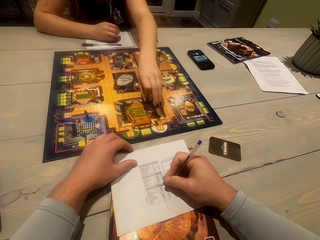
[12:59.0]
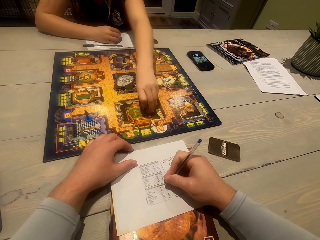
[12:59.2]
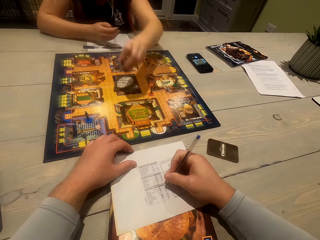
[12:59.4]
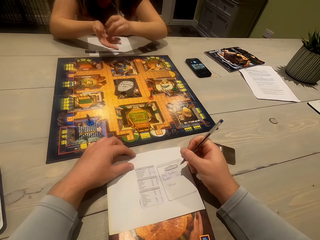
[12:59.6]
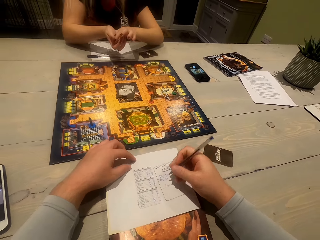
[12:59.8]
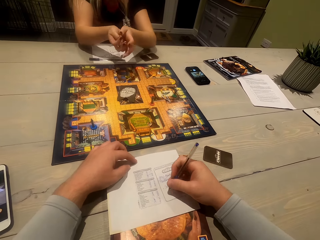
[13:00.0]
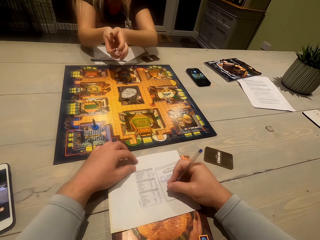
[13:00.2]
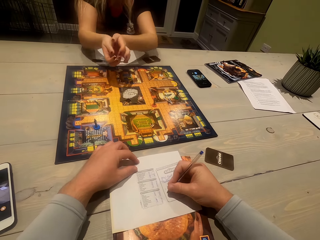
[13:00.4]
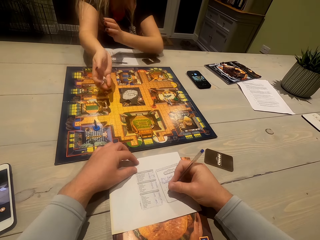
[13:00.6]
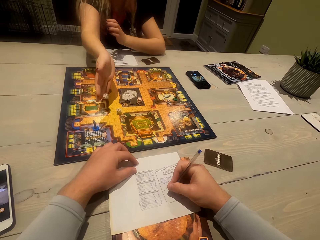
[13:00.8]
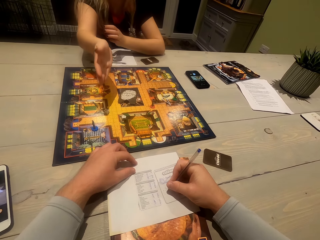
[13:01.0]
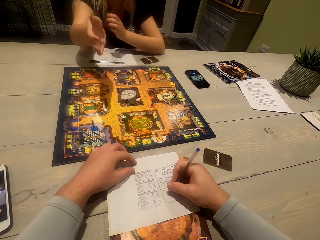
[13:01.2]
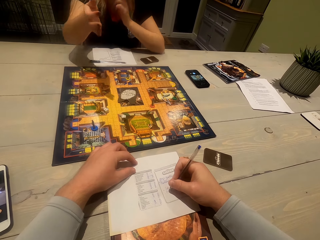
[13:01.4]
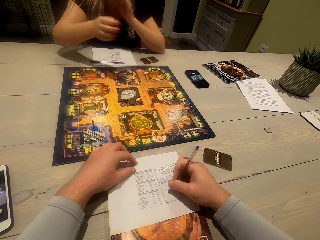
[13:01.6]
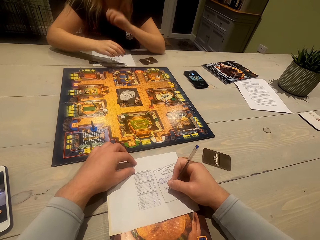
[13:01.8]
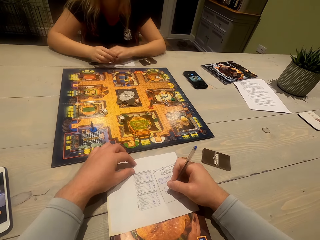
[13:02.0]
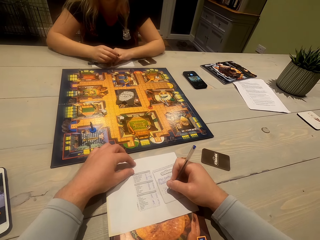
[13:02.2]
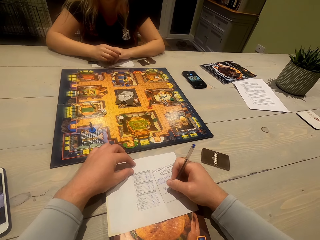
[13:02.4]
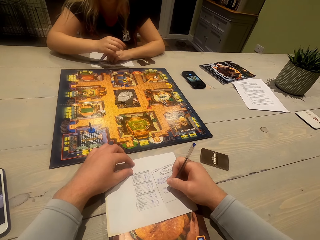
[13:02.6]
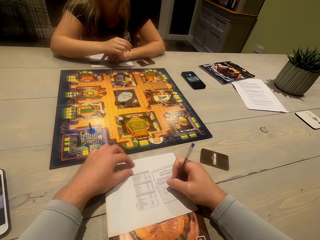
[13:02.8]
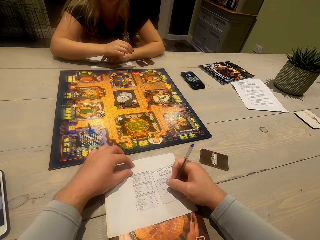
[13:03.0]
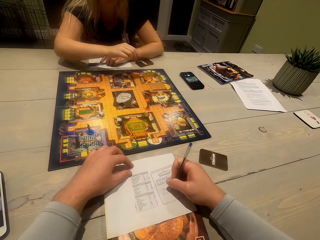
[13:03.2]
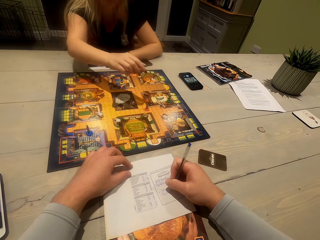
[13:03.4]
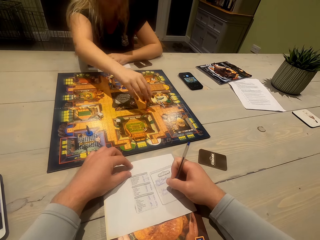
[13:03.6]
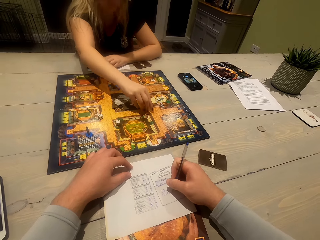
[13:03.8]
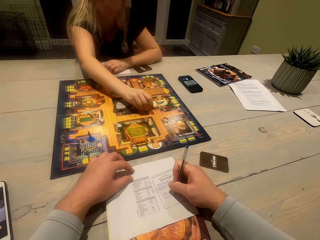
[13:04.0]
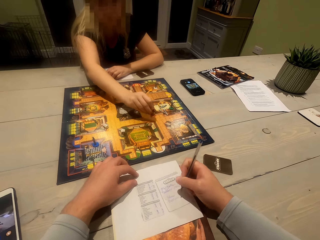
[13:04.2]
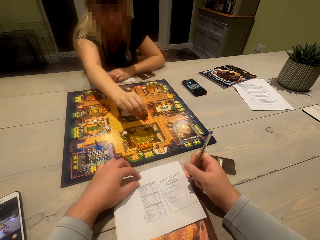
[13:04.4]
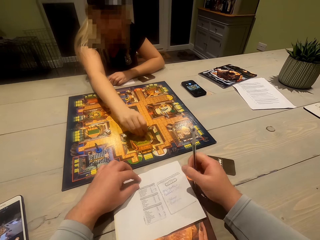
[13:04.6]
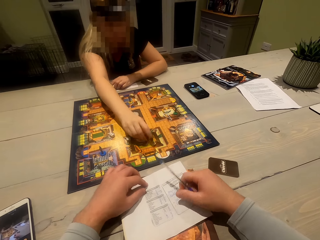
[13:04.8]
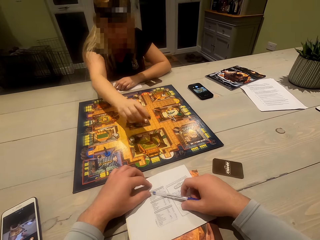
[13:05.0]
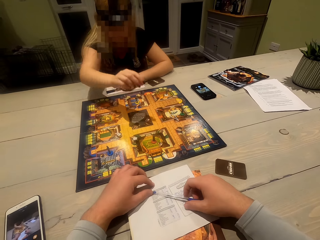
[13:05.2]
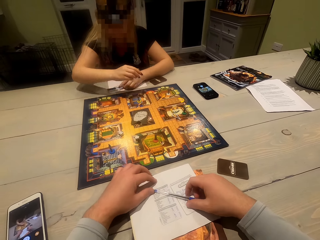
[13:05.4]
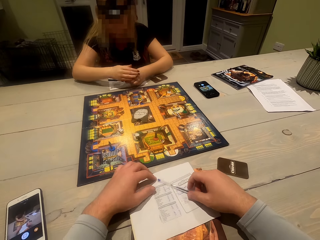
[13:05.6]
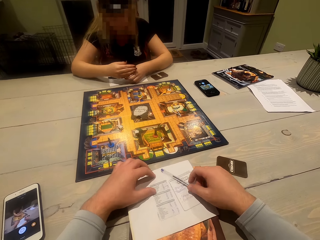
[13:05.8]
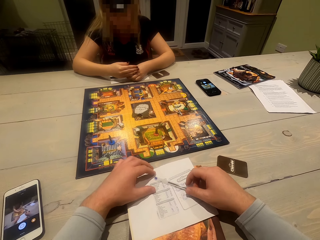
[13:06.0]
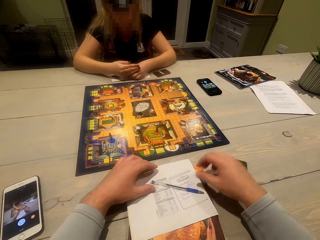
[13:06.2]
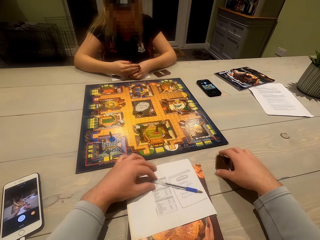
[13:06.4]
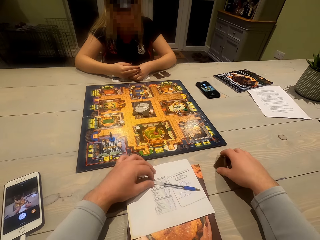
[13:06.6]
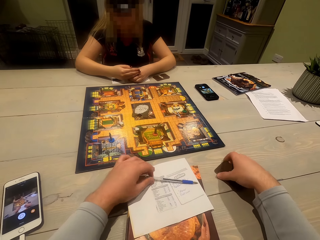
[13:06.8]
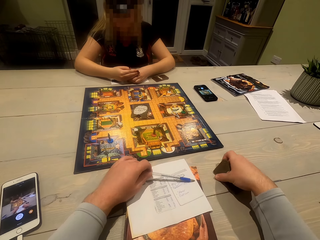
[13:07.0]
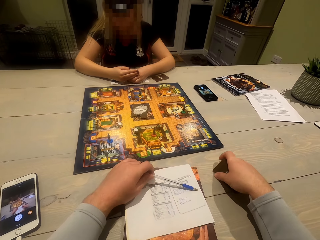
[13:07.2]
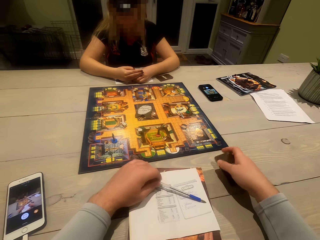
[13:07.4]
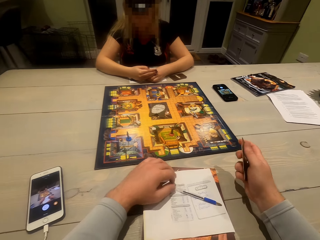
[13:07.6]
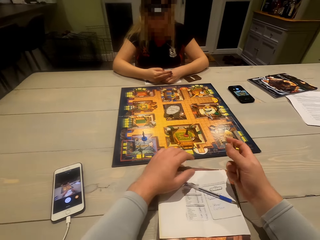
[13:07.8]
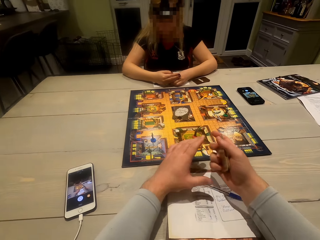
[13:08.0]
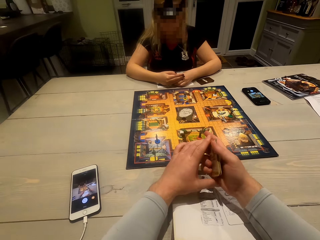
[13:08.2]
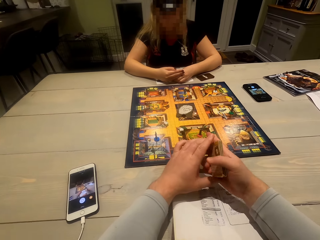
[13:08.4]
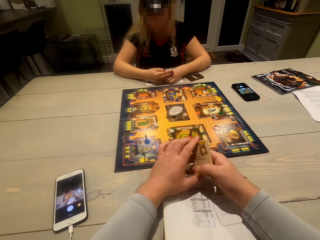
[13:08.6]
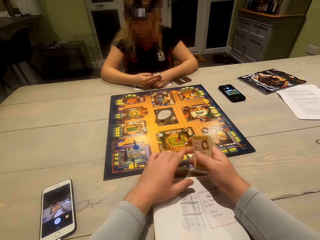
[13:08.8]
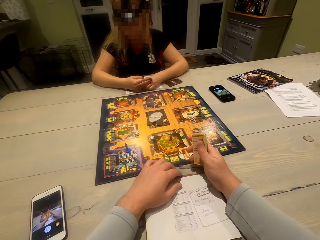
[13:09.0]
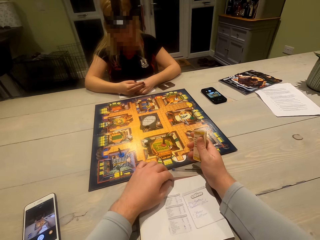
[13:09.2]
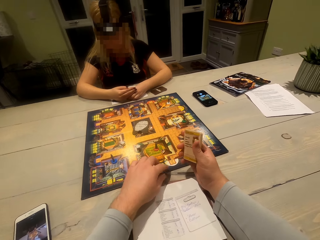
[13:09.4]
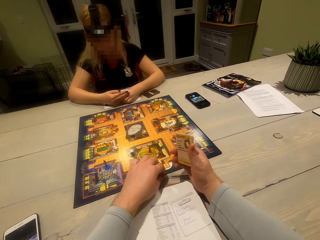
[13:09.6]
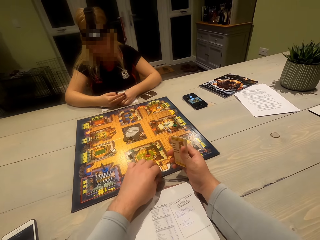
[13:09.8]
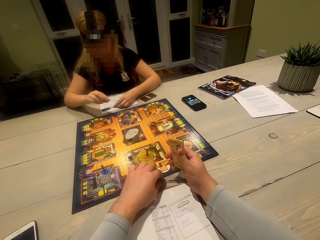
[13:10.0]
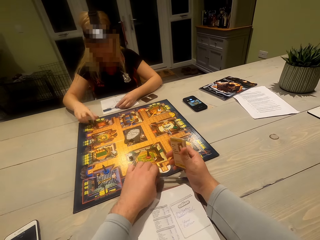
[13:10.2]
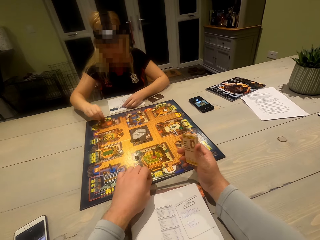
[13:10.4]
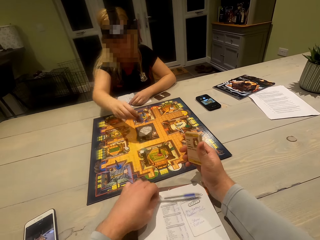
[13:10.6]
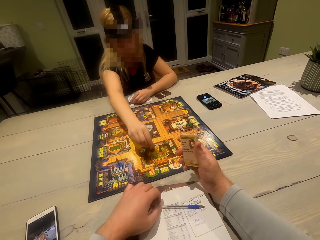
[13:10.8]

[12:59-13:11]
A woman picks the dice on the board. The woman shakes the dice, rolls the dice, and puts the dice on the board. The woman adjusts hands. The woman moves a token on the board, picks something on the board, and puts something on the board. The camera wearer adjusts the pen. The woman adjusts hands. The camera wearer moves the pen on the paper. They pick the cards on the table. They move hands. They adjust the cards. They adjust the pen. They pick the pen on the table. The woman moves tokens on the table. The woman picks something on the board.

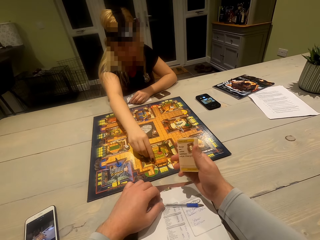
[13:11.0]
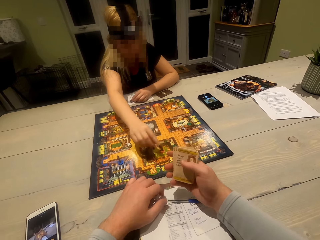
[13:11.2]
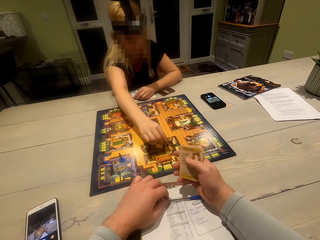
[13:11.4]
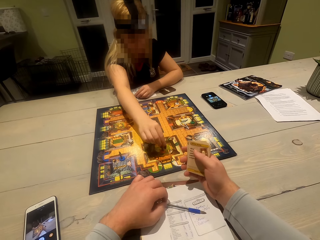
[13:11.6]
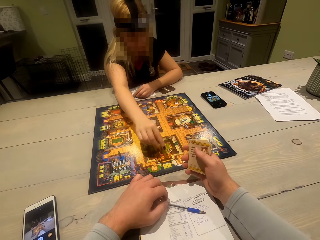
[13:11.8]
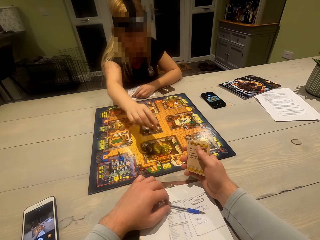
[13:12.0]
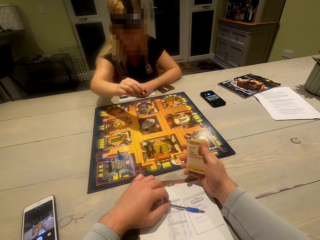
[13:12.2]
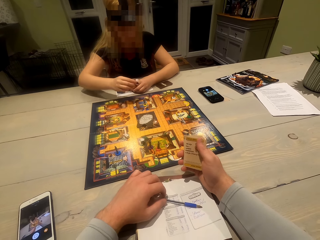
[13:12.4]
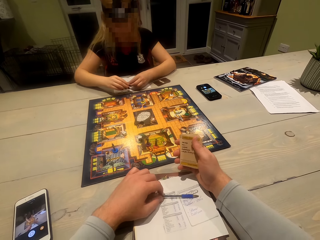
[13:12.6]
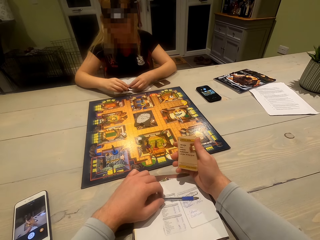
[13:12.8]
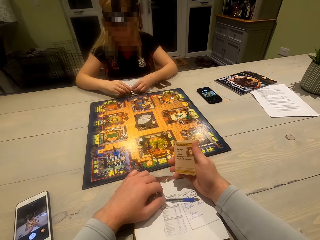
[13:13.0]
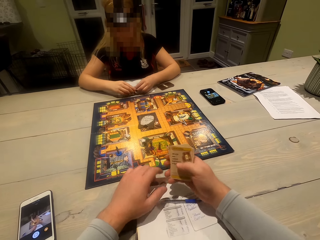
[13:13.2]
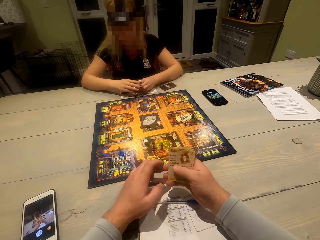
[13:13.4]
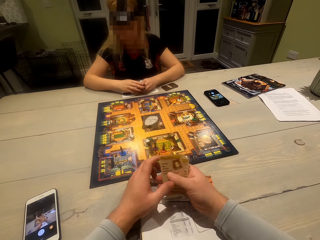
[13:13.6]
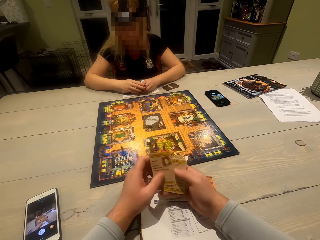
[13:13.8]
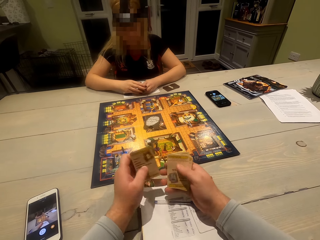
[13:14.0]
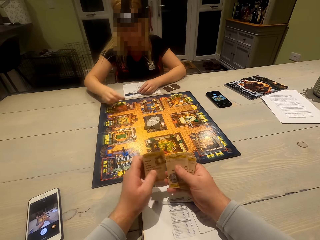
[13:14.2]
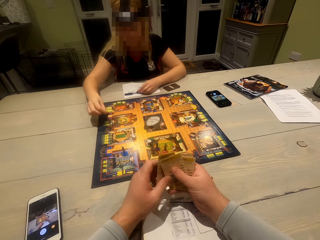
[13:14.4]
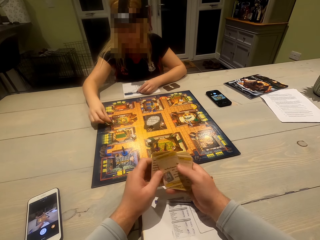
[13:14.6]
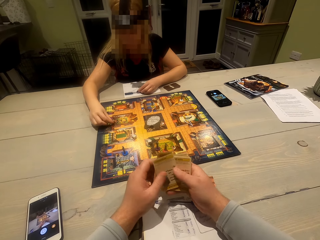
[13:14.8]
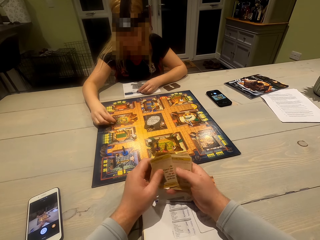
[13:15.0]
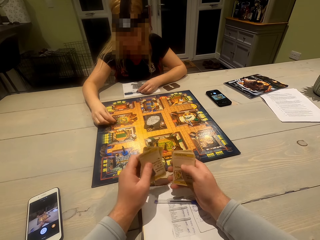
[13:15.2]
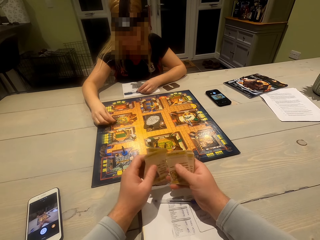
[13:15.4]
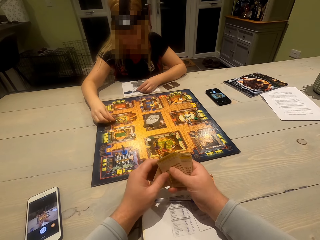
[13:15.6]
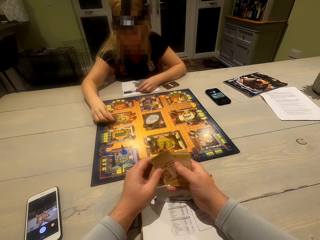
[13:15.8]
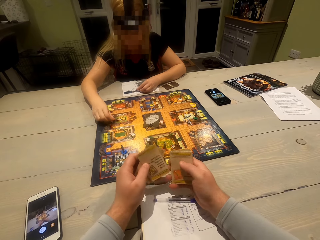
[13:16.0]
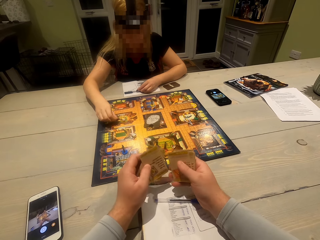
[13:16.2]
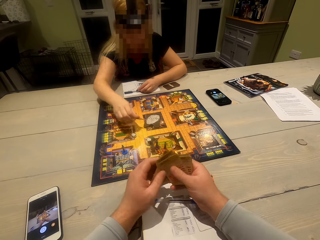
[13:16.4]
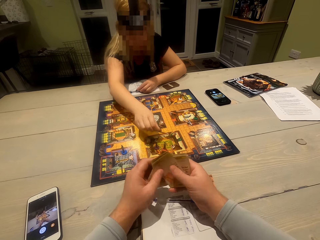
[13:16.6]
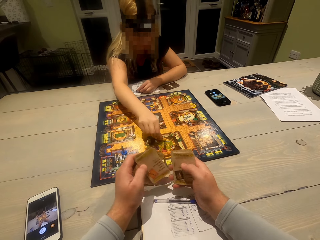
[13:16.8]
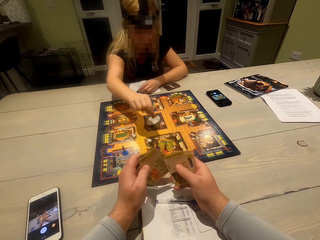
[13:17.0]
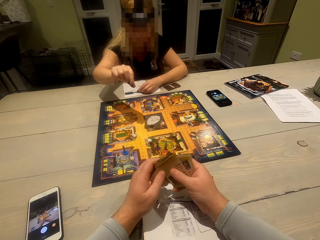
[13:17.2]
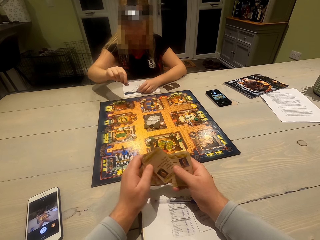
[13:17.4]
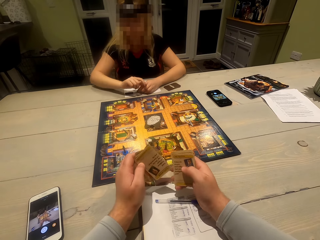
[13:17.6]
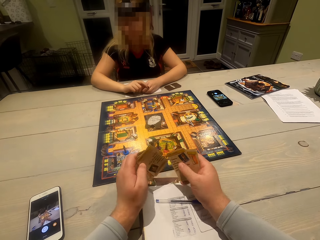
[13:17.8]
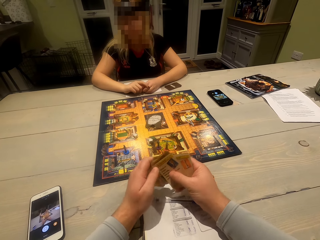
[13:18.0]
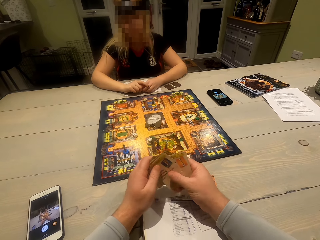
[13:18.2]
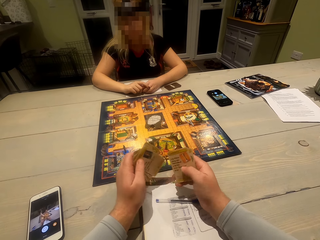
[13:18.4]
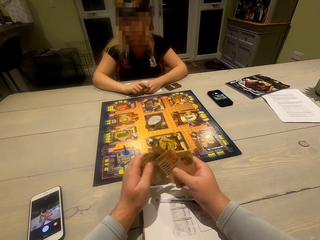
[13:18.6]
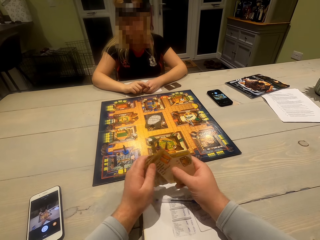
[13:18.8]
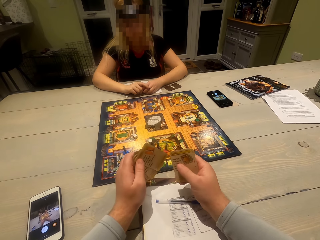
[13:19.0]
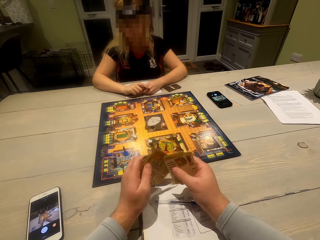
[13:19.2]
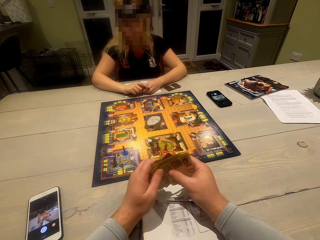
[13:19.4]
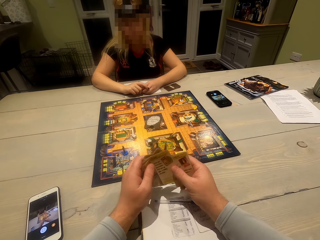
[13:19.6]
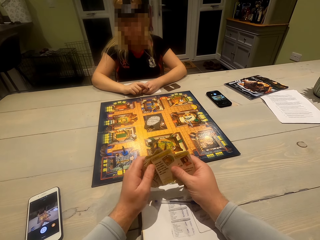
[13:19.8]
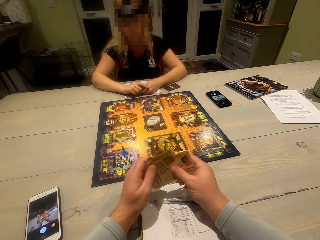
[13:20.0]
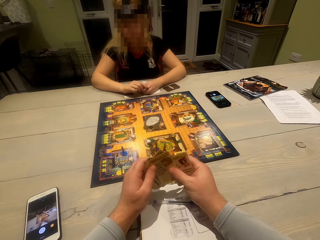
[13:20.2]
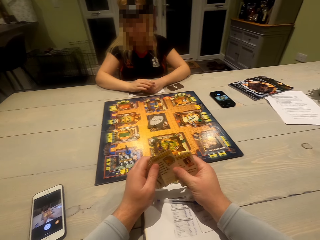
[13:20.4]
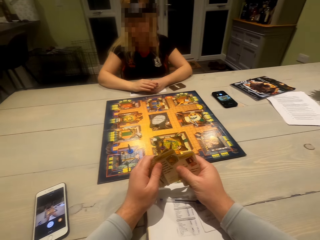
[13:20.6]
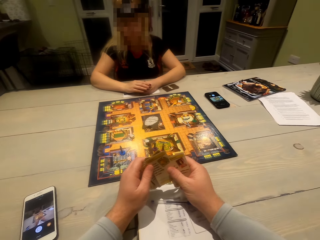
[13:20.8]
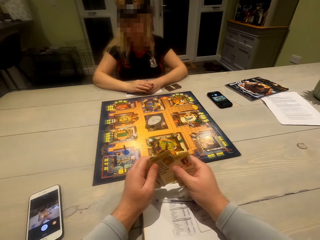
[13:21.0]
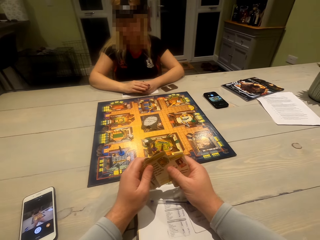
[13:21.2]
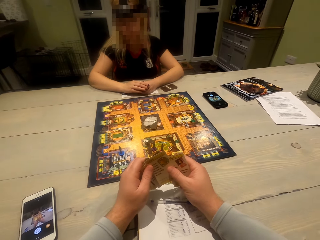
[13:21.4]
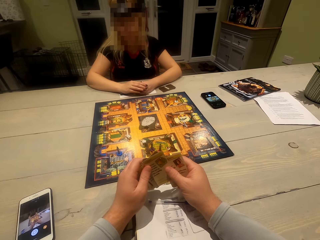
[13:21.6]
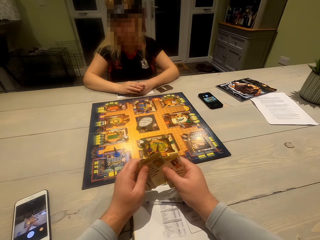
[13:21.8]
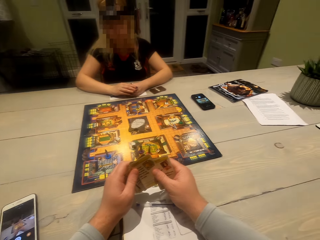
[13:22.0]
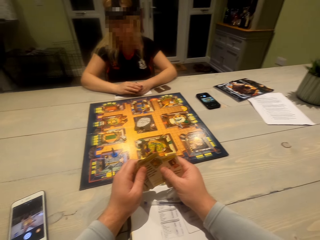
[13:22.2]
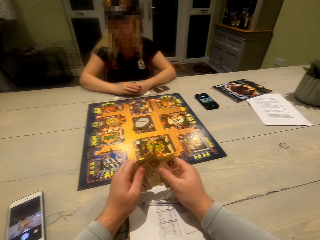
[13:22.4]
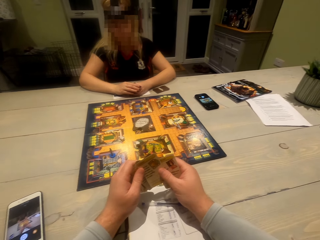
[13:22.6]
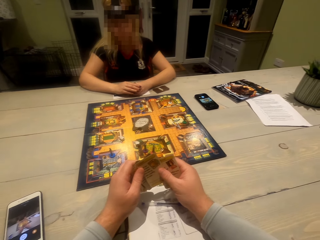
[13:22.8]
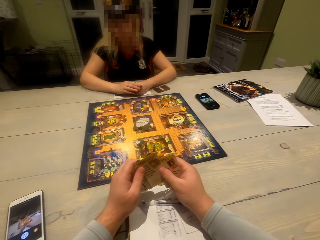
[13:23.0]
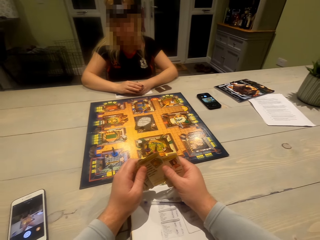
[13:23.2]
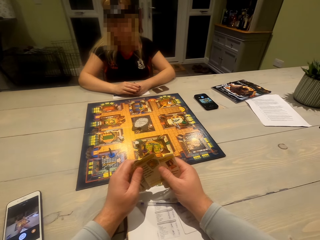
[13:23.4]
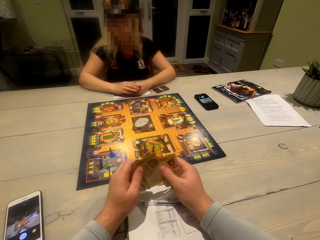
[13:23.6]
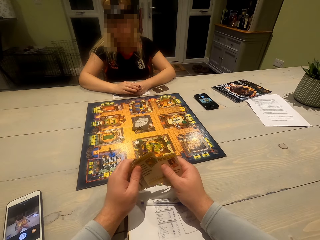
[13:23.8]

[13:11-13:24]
The camera wearer puts the pen on the paper. The woman puts something on the board and moves something on the board. The woman adjusts hands. The camera wearer adjusts the cards. They move the cards. The woman moves a token on the board, picks something on the board, and puts something on the board. The woman adjusts the right hand. The camera wearer looks around.
